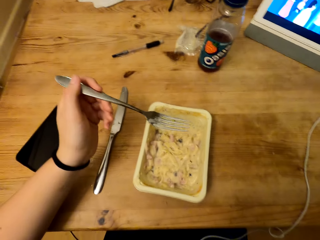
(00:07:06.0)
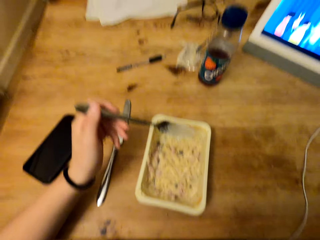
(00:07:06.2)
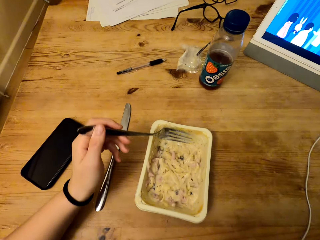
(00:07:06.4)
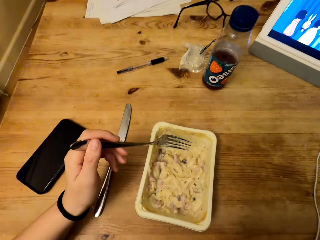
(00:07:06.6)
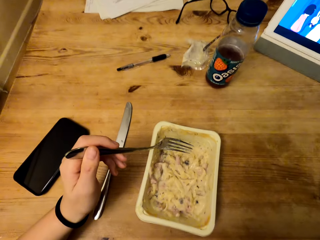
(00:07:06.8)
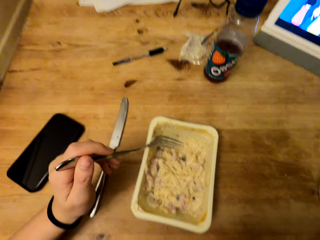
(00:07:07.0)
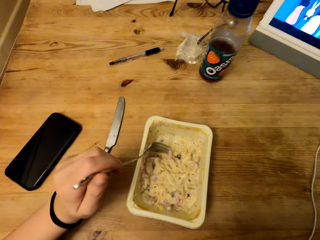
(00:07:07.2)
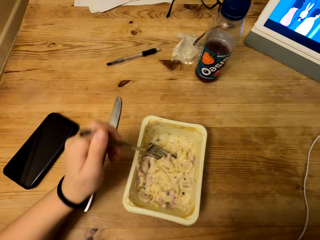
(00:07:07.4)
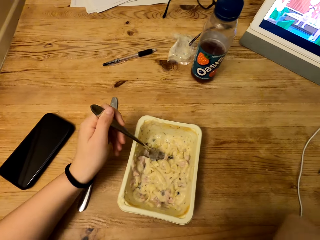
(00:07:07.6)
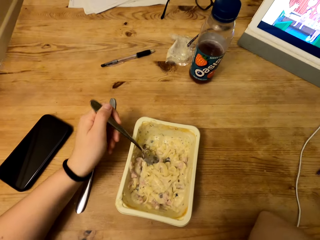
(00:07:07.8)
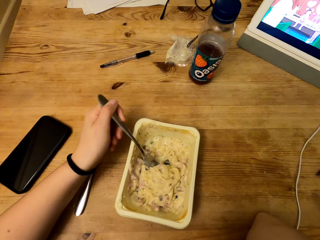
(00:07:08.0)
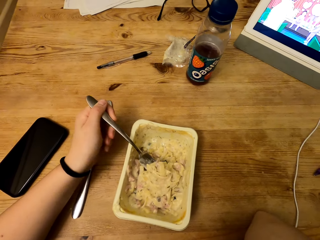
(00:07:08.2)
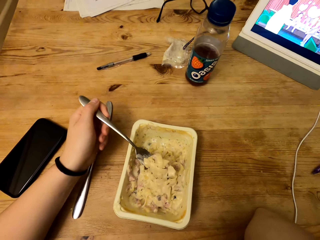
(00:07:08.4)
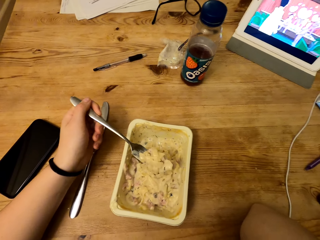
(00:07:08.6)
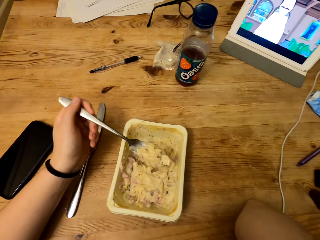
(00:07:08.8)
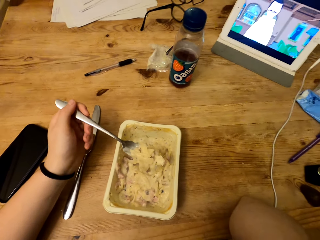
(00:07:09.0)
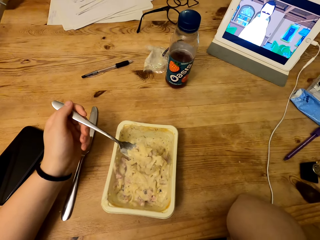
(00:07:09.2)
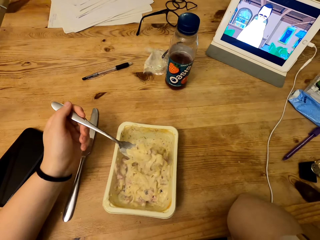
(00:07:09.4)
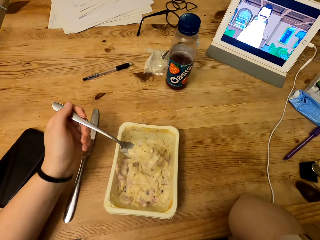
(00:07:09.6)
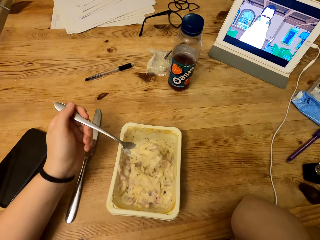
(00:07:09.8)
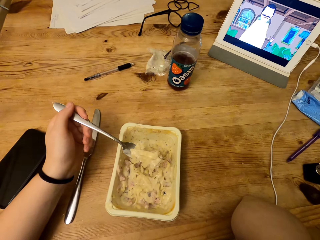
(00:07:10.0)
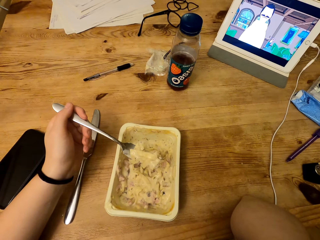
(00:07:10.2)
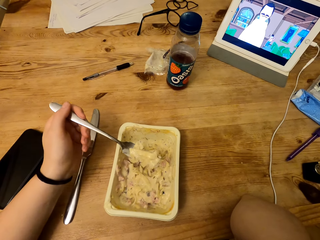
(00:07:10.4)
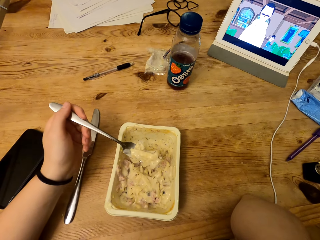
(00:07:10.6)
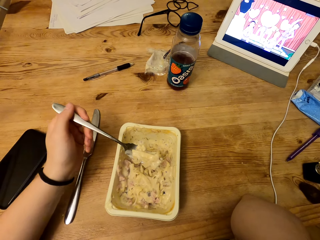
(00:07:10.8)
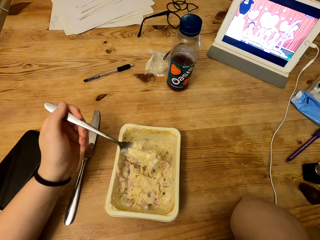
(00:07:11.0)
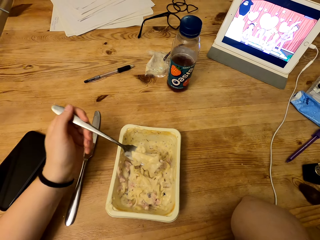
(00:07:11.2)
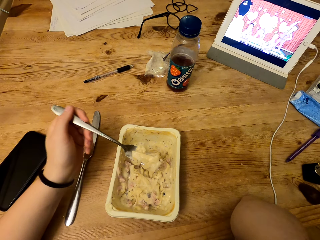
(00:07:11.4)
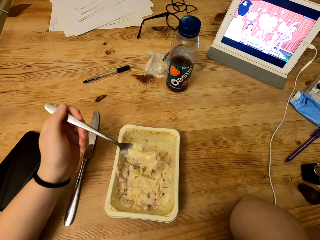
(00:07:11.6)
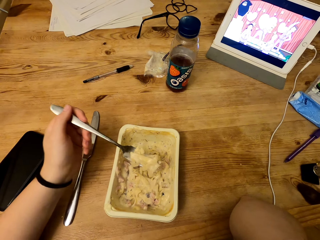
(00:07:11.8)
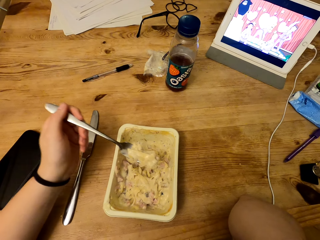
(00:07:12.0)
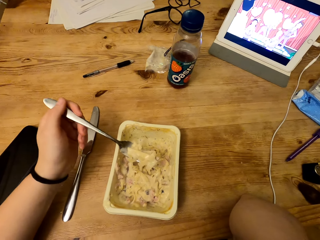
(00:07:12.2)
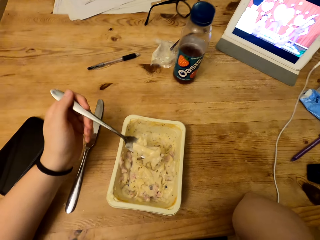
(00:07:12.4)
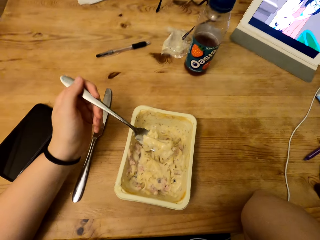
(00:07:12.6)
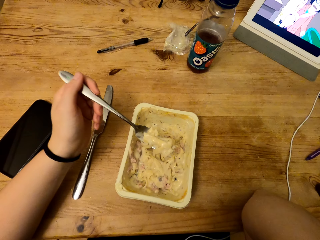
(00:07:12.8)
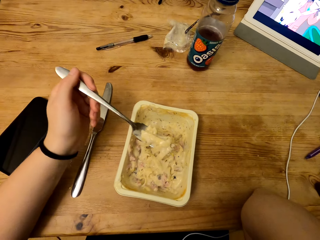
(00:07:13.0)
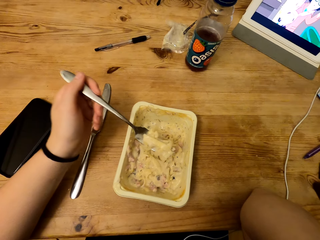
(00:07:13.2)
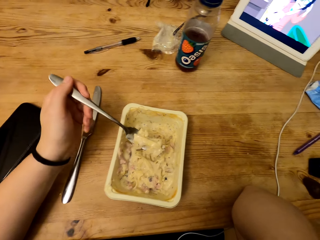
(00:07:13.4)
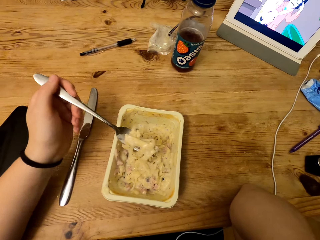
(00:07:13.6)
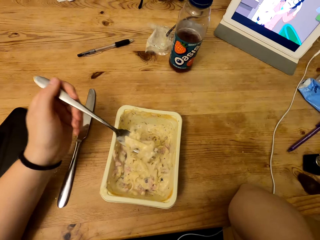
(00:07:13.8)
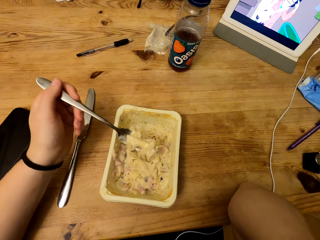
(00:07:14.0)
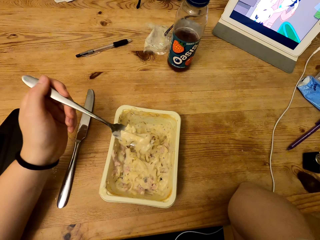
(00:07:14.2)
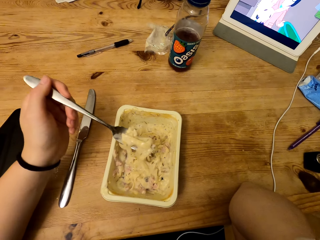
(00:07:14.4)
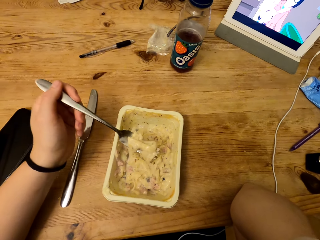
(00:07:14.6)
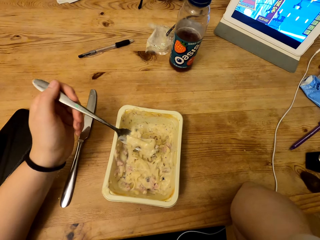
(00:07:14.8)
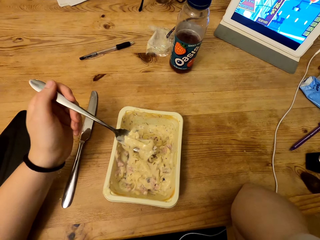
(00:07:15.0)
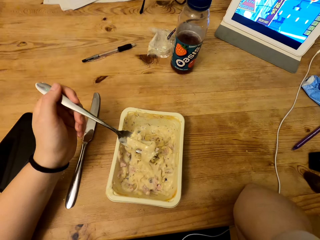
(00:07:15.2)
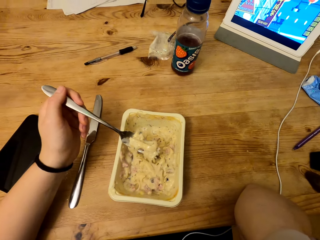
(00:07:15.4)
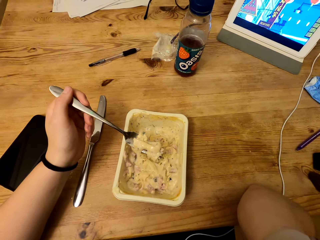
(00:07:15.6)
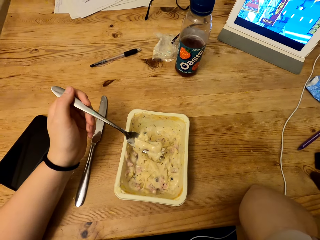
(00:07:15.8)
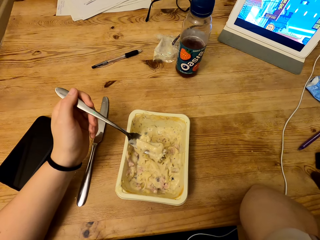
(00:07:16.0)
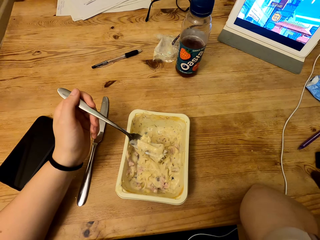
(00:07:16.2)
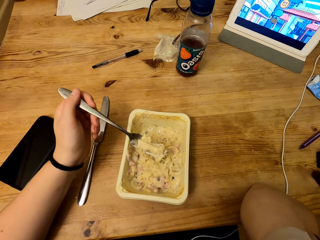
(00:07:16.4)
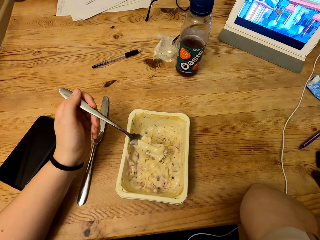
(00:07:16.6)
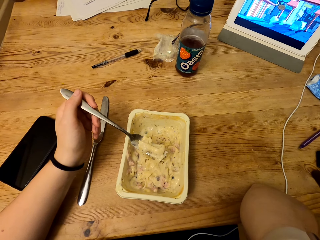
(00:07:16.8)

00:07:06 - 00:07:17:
The camera wearer scoops food from the container. They shake food from the fork.

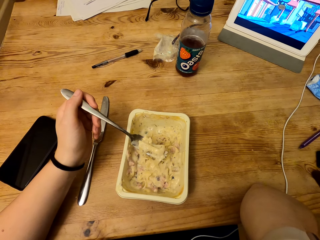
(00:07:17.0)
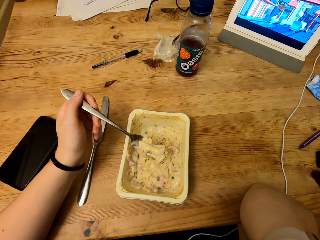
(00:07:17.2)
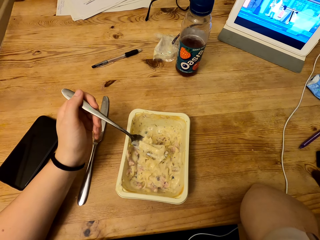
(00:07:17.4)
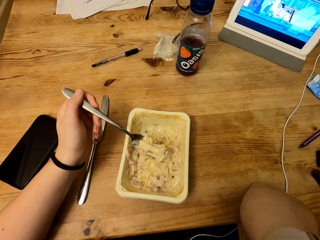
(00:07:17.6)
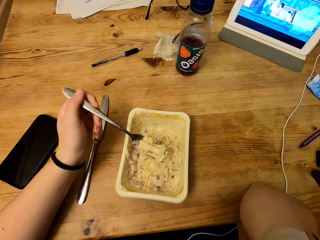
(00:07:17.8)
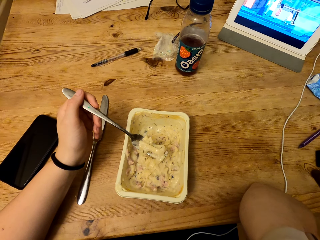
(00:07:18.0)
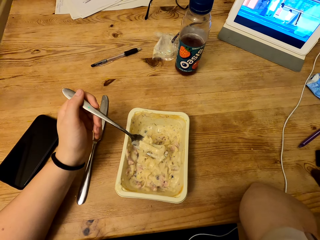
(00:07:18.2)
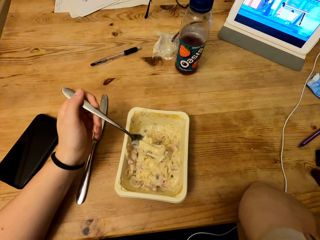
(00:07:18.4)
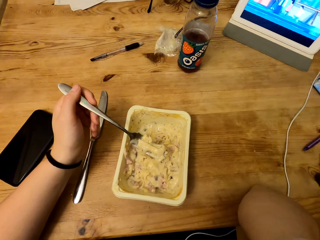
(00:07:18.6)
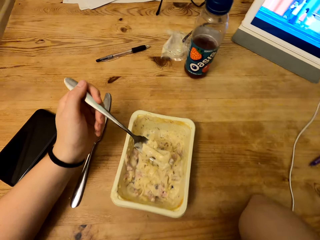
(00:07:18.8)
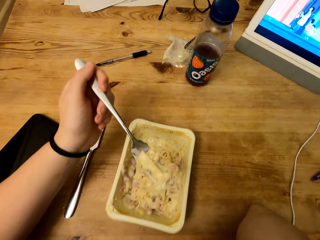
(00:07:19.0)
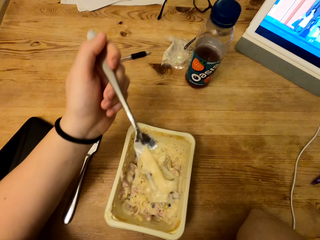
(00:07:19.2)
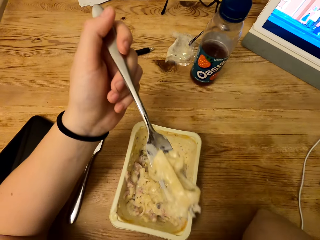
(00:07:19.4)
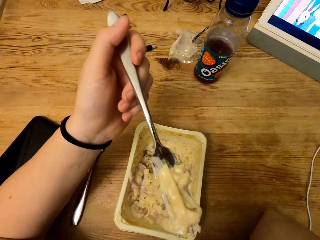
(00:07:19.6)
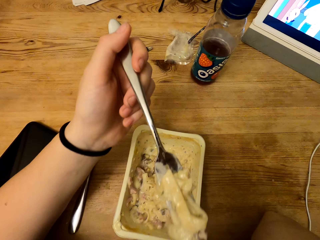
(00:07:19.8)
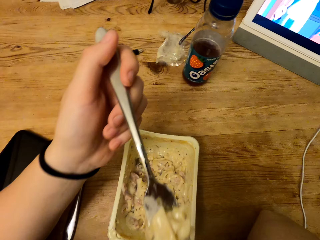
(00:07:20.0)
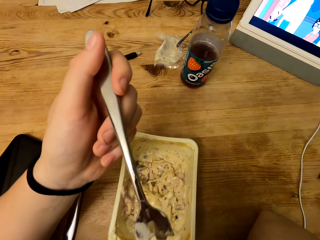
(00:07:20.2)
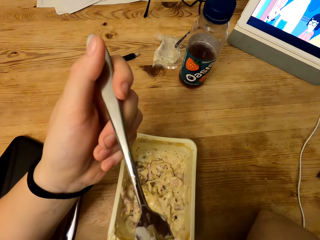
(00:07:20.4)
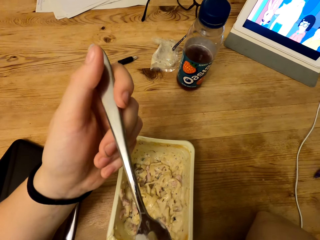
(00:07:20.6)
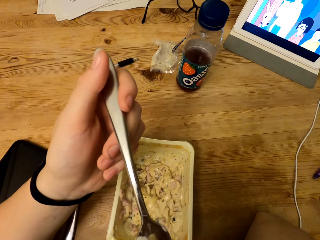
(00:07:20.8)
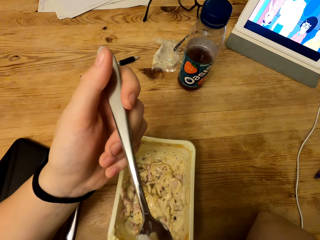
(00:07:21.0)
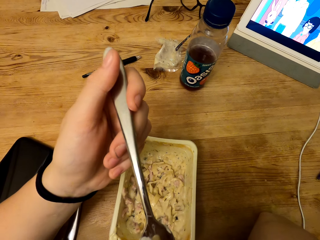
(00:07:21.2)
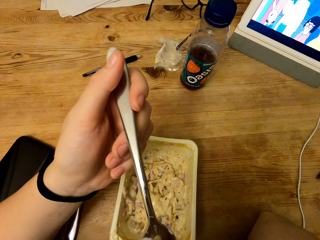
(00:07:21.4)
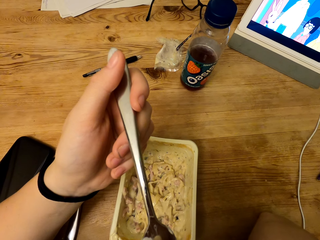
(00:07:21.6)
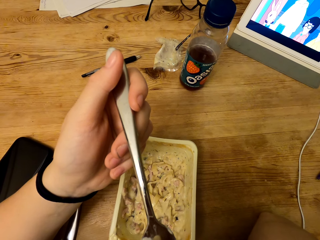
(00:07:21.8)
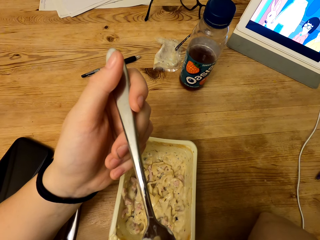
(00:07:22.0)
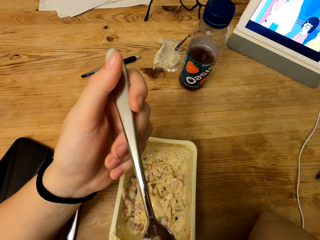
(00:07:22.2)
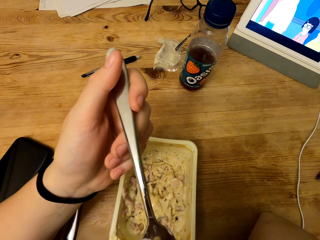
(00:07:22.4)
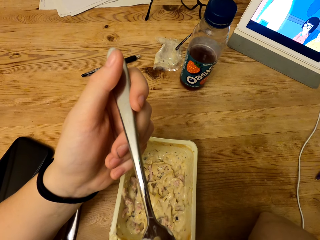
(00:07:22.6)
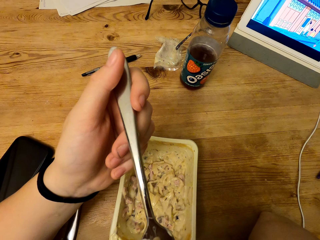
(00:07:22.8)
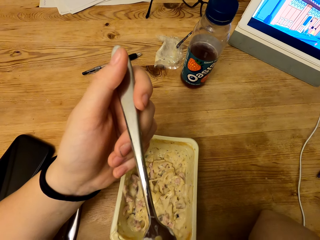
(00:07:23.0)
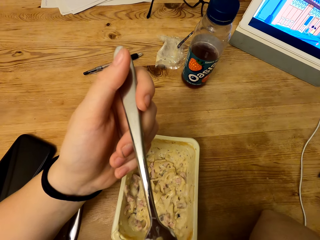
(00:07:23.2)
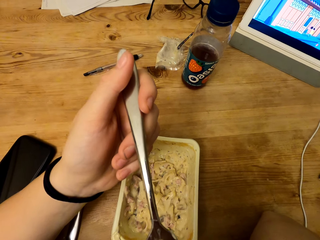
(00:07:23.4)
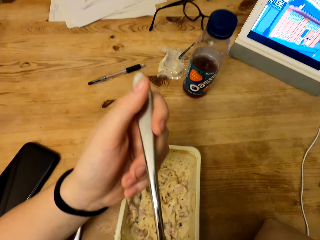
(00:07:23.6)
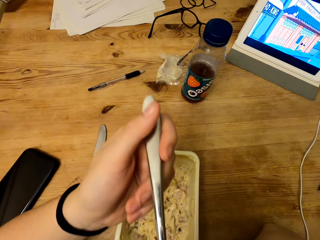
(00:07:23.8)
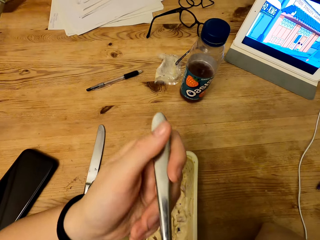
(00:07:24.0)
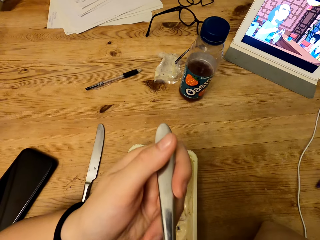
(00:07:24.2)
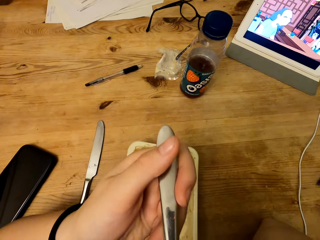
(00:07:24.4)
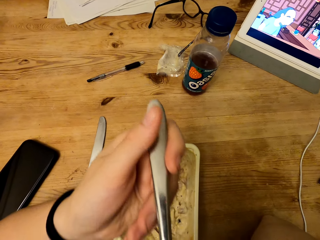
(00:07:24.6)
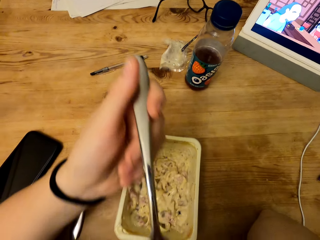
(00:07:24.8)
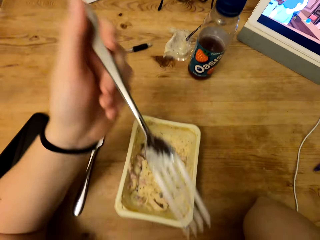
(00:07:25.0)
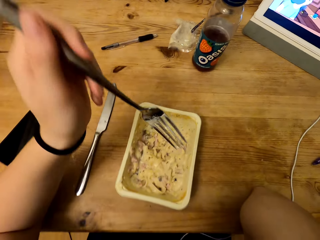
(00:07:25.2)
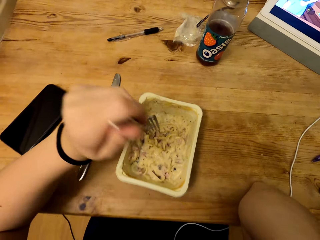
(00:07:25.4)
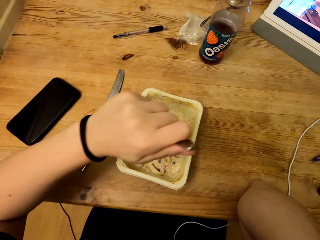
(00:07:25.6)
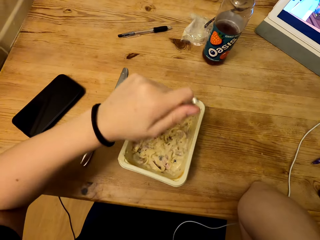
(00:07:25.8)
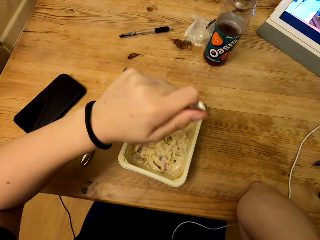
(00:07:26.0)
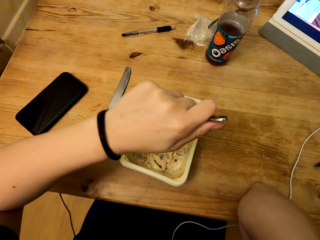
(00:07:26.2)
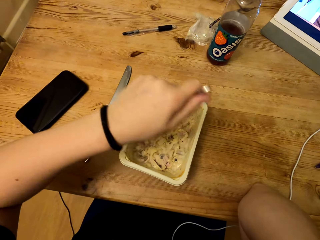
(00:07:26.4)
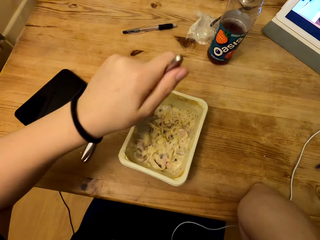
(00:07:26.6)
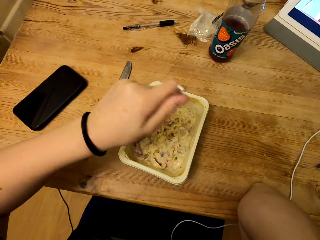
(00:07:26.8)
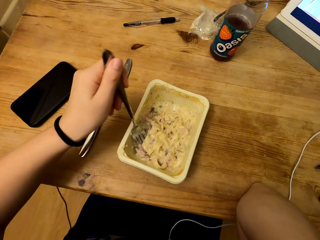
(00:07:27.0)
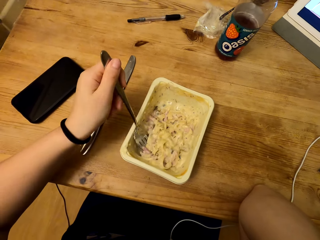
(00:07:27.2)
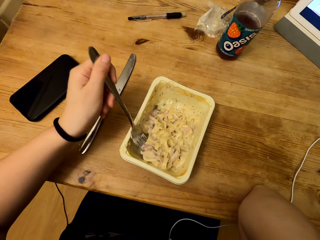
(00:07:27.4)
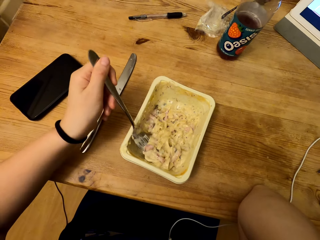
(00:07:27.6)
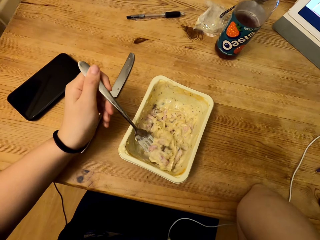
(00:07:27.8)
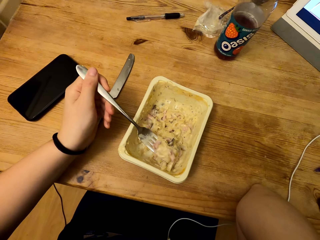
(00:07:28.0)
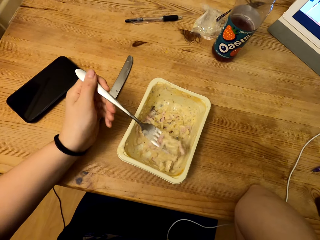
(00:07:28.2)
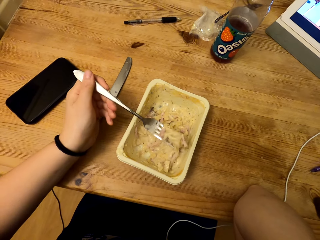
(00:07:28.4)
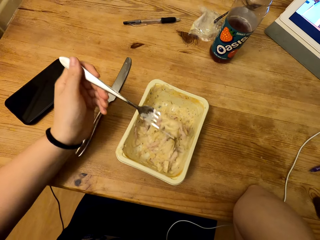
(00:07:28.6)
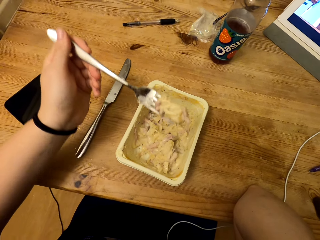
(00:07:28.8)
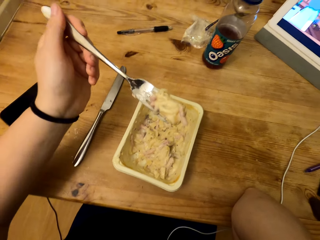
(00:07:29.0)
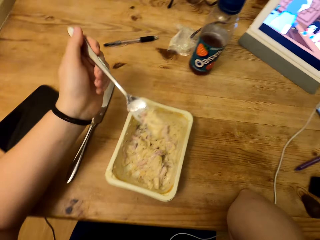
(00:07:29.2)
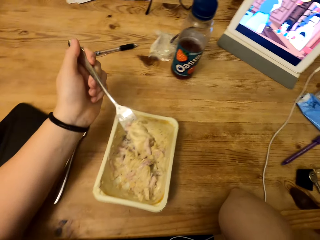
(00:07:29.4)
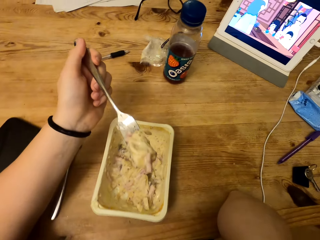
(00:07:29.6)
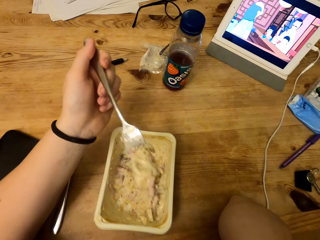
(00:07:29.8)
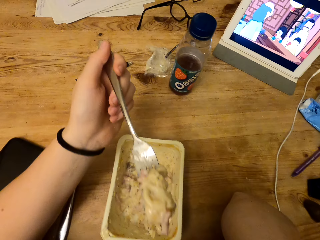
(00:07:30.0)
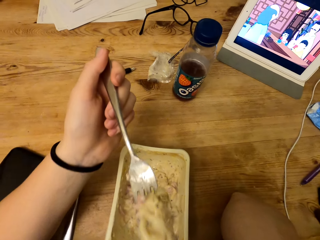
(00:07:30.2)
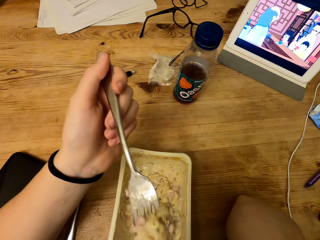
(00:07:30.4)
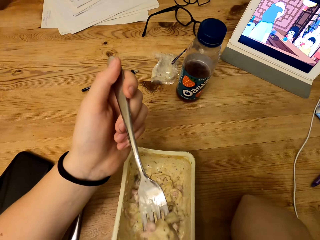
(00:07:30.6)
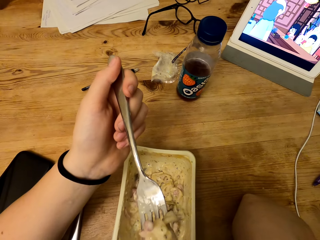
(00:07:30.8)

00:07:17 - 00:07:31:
The camera wearer lifts the fork. They blow food from the fork. They drop the fork in the container. They scoop food from the container. They lift the fork. They blow food from the fork.
